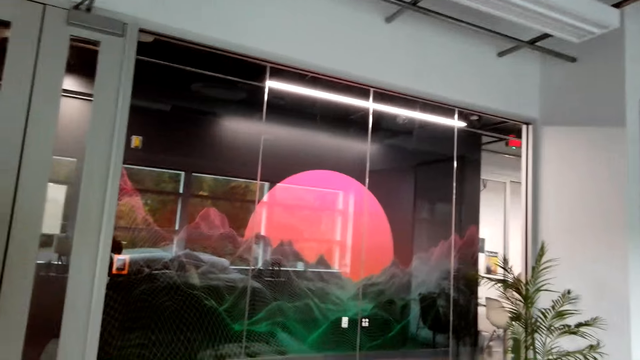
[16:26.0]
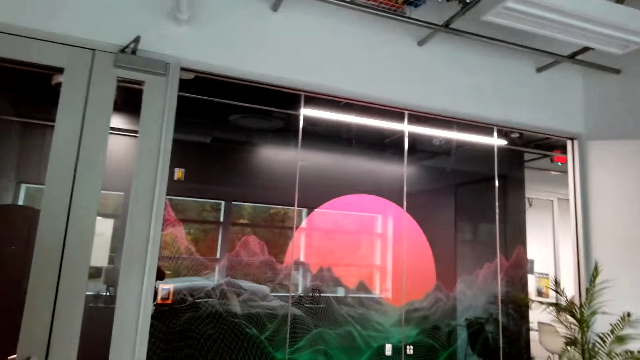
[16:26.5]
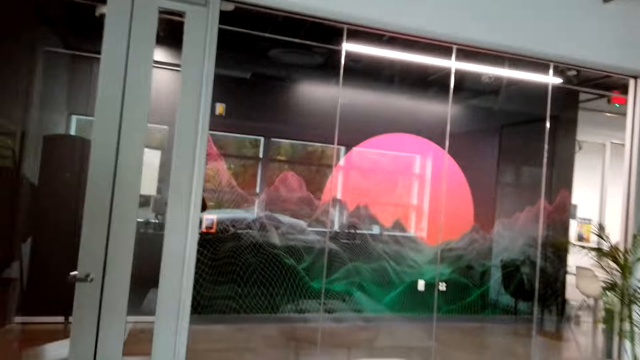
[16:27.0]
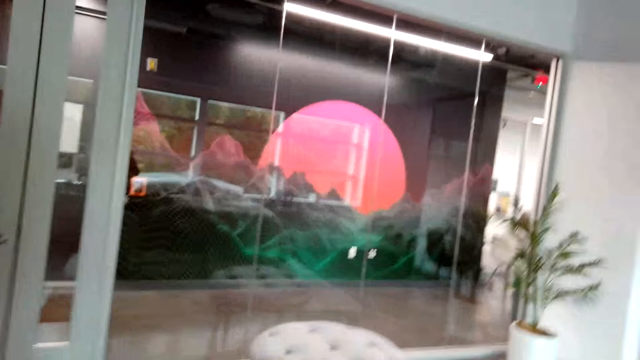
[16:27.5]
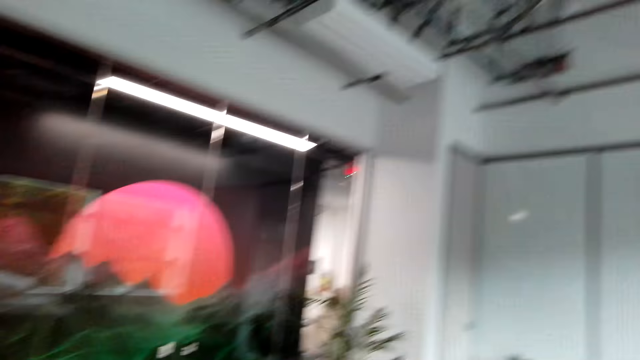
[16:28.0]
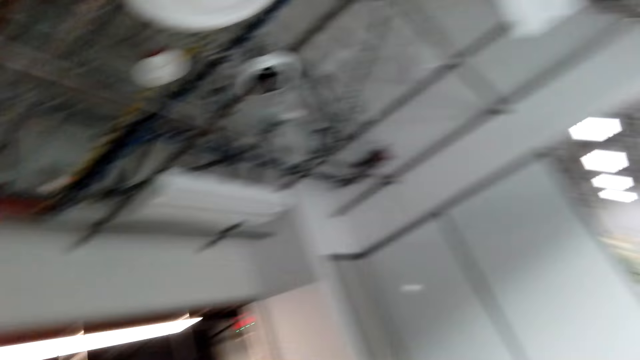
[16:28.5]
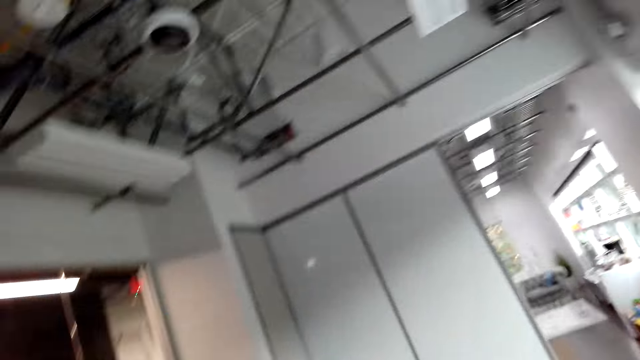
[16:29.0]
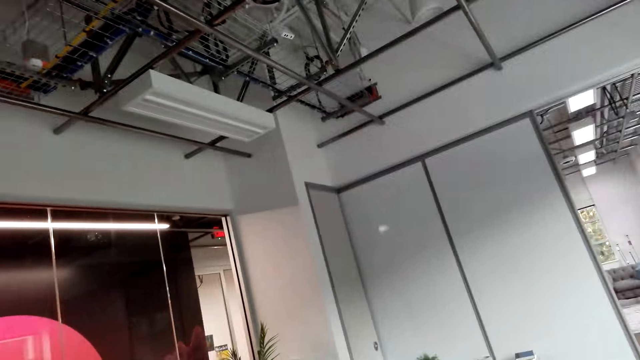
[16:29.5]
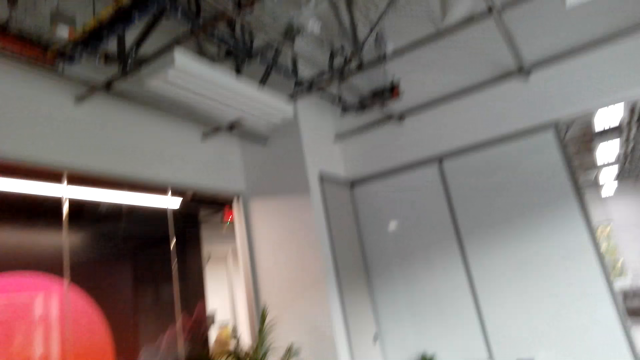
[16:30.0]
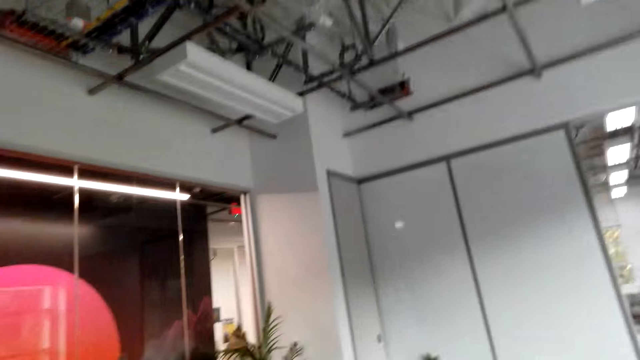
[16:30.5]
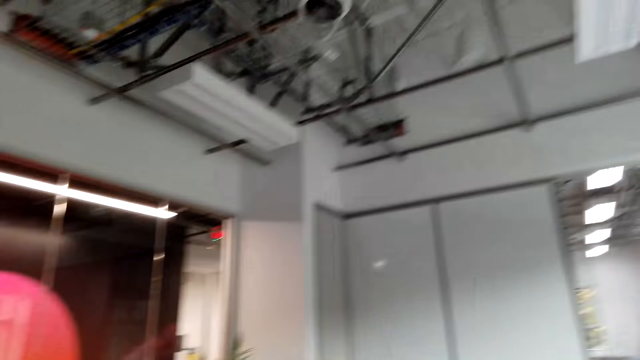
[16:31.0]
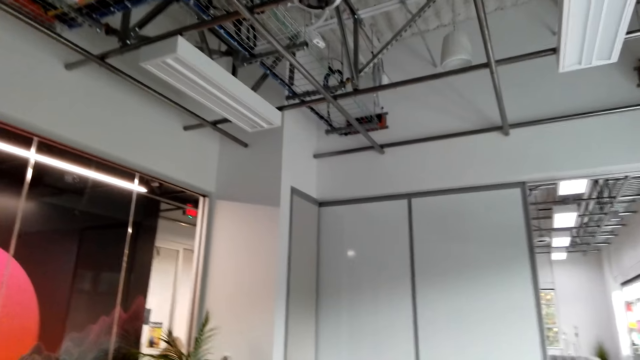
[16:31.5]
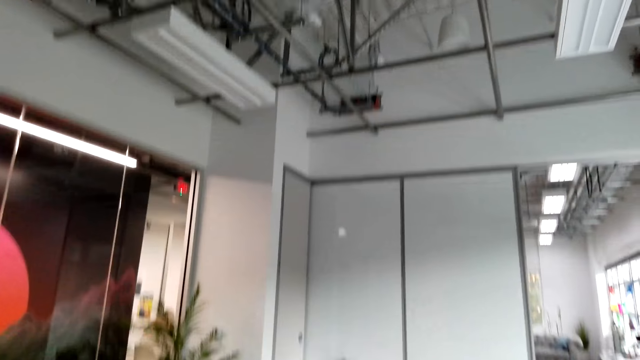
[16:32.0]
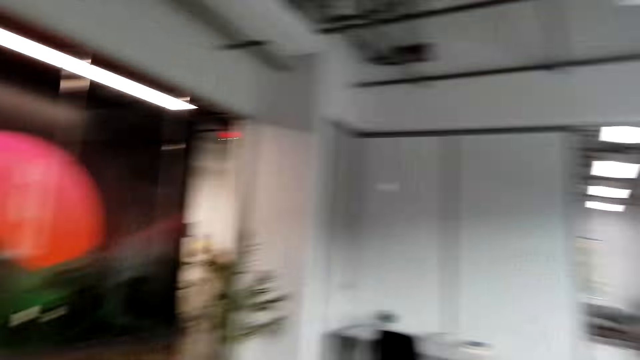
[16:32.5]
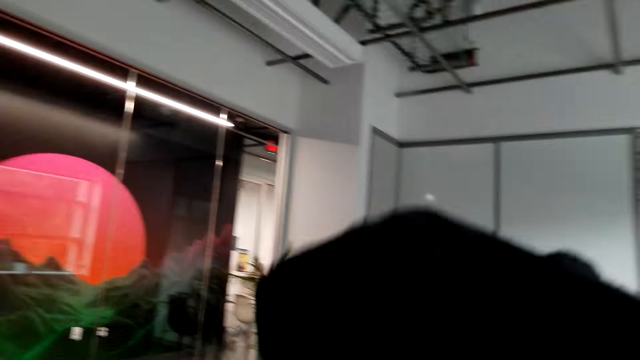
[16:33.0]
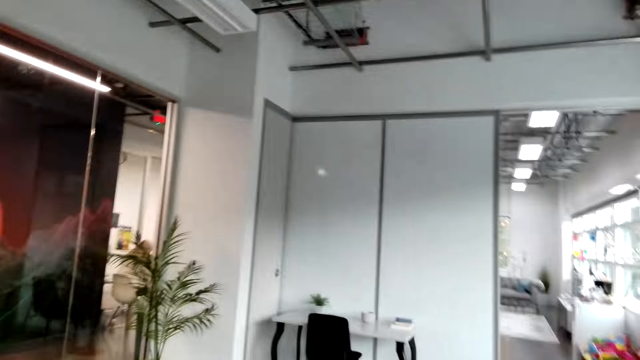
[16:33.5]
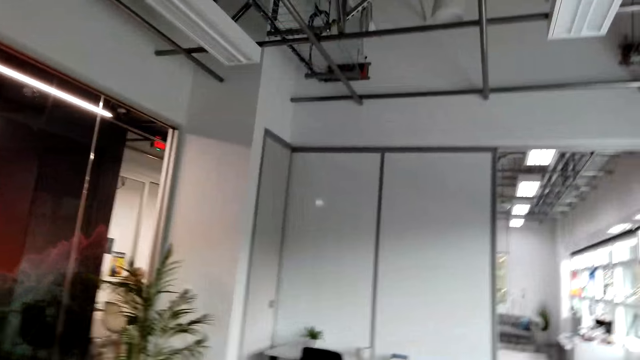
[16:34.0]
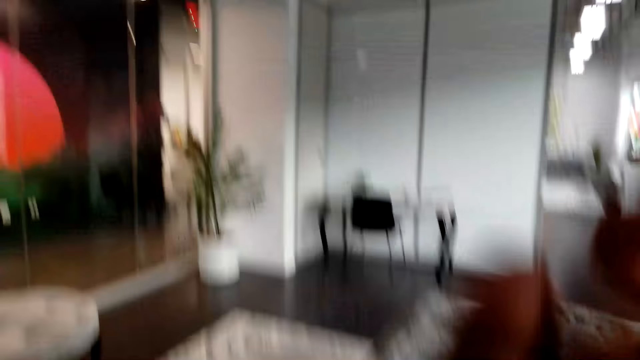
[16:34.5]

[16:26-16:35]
The camera wearer moves around. They adjust the camera.

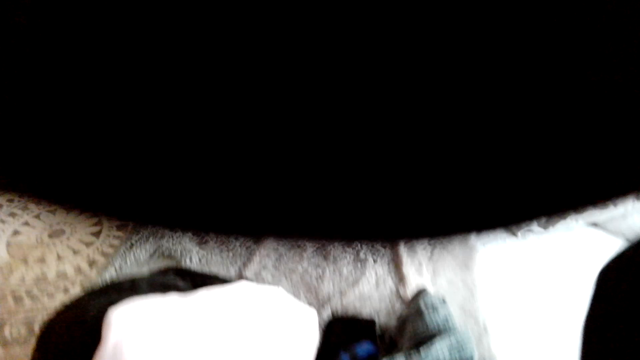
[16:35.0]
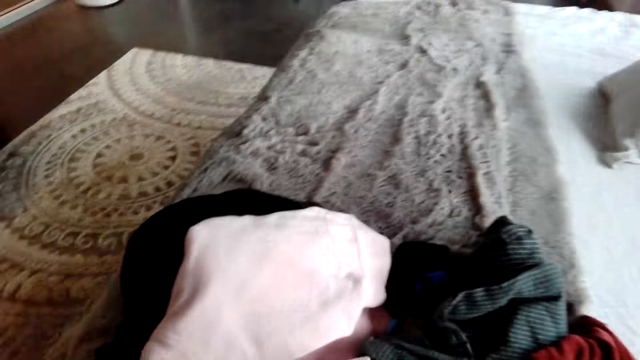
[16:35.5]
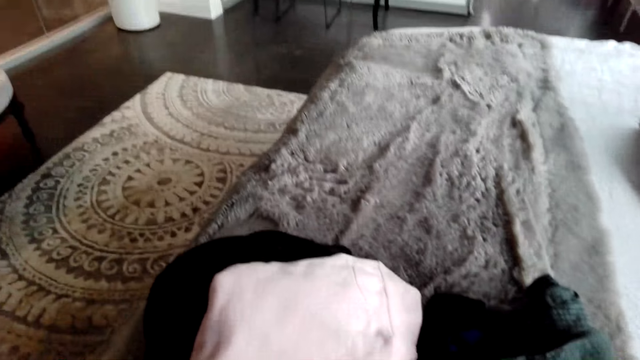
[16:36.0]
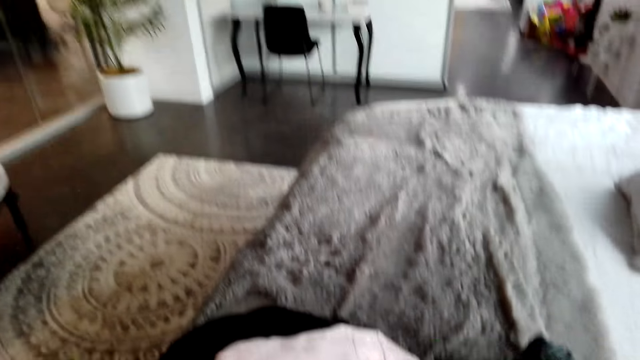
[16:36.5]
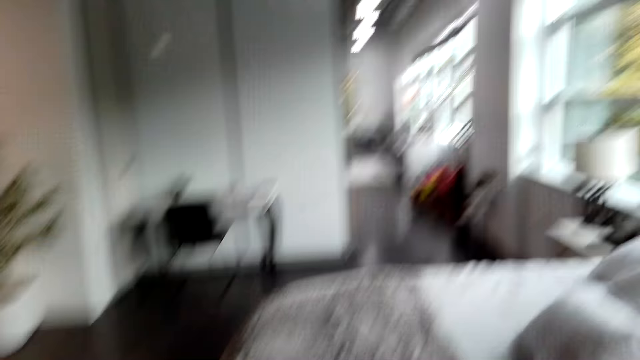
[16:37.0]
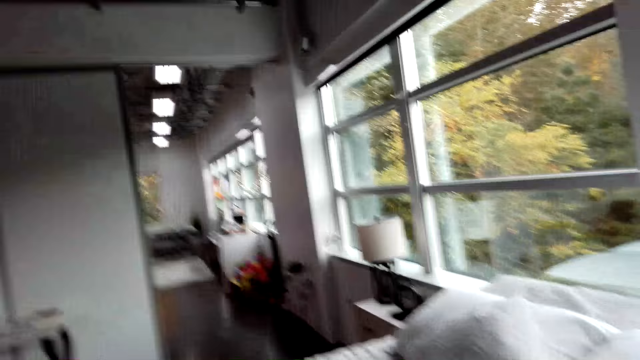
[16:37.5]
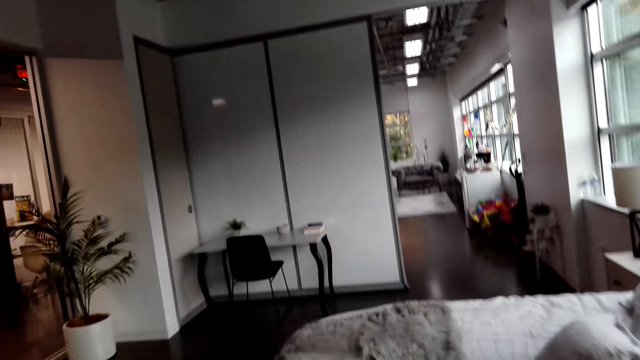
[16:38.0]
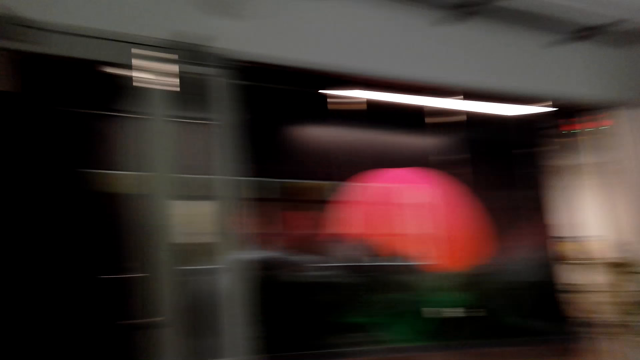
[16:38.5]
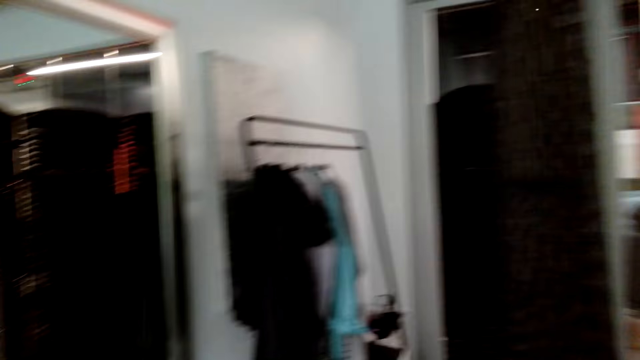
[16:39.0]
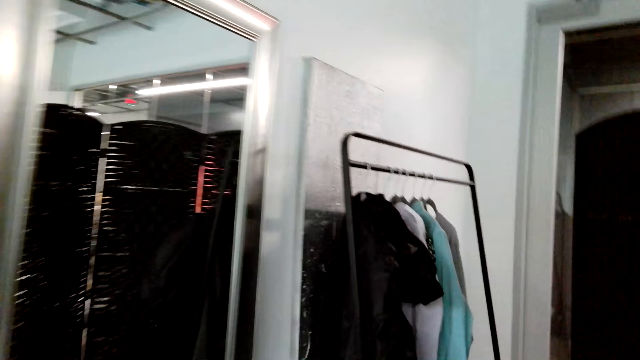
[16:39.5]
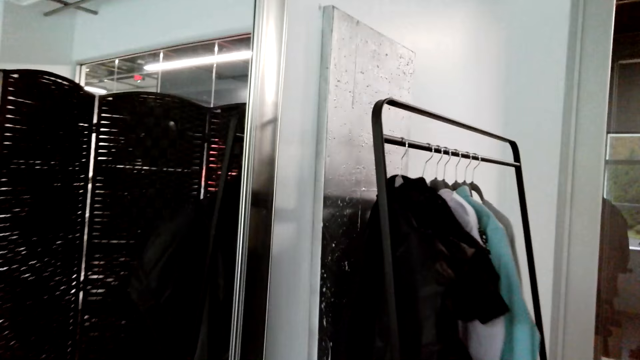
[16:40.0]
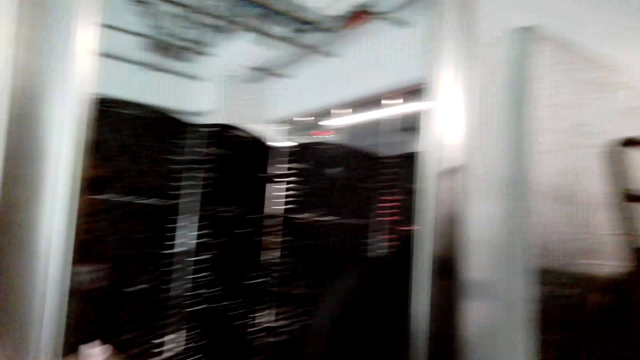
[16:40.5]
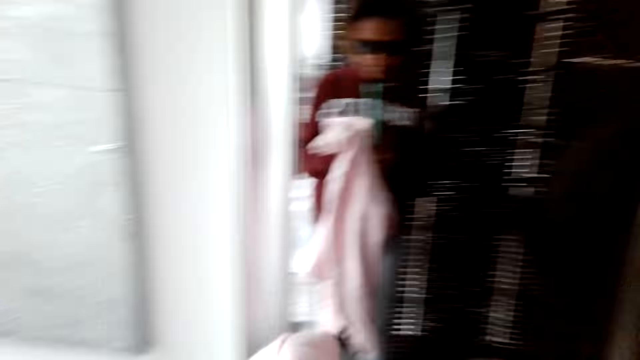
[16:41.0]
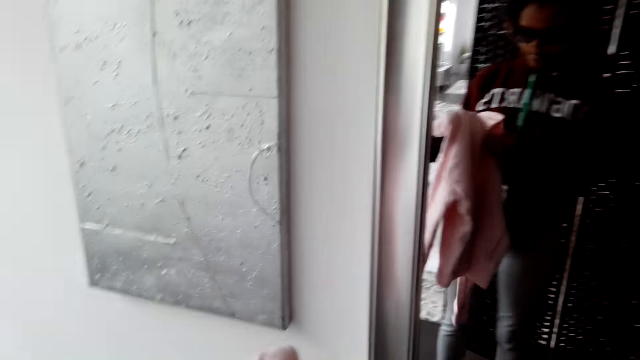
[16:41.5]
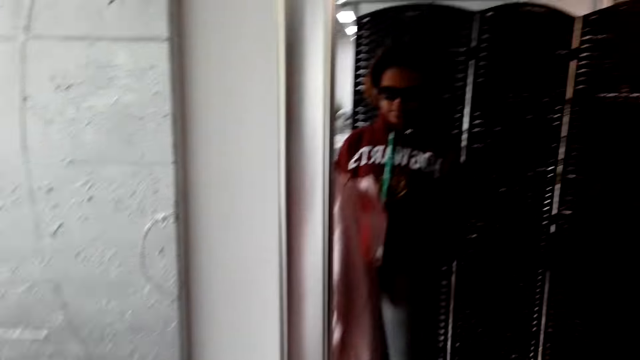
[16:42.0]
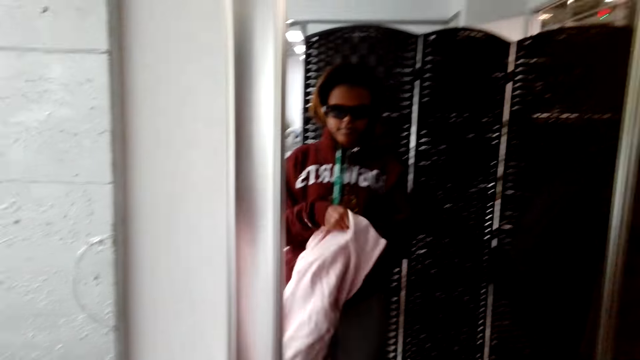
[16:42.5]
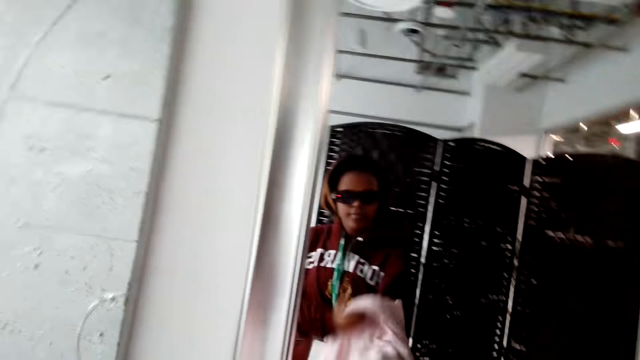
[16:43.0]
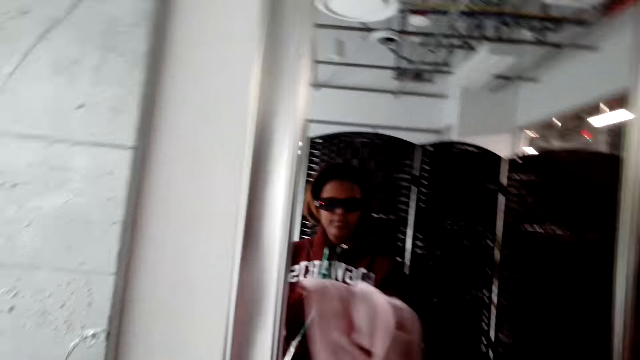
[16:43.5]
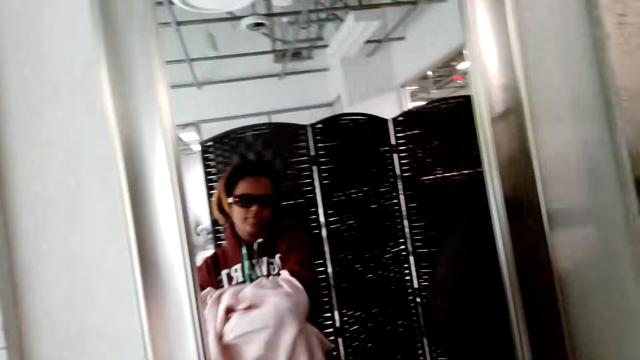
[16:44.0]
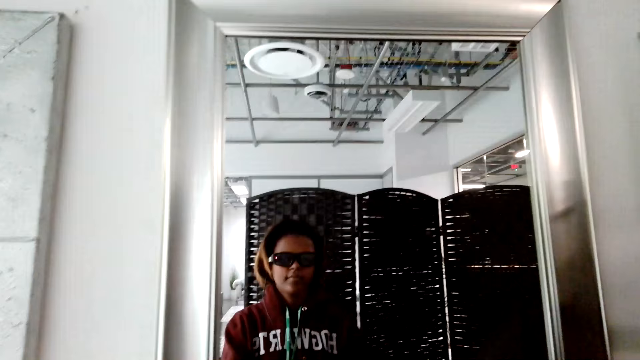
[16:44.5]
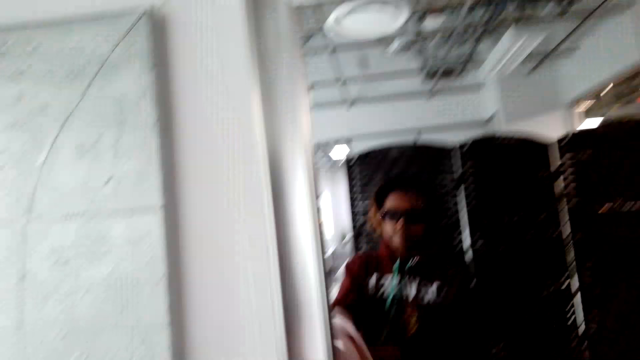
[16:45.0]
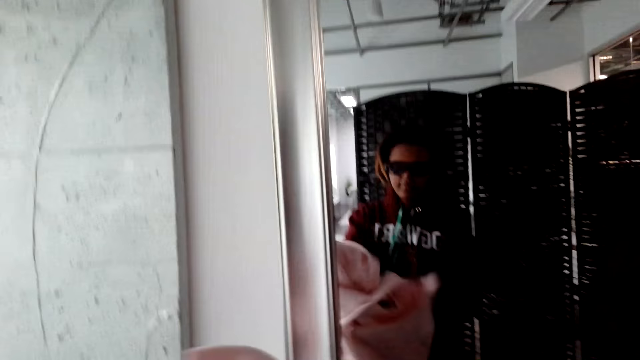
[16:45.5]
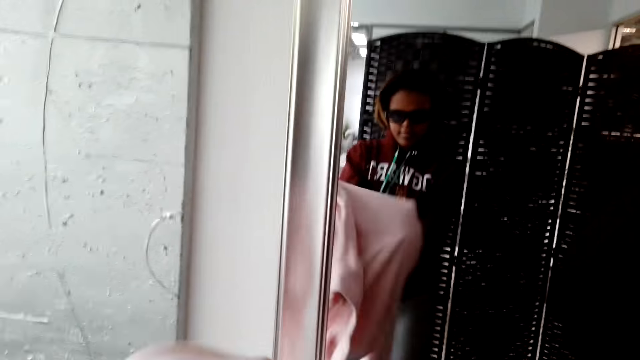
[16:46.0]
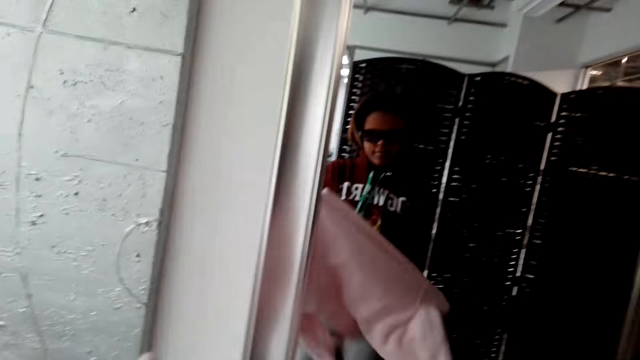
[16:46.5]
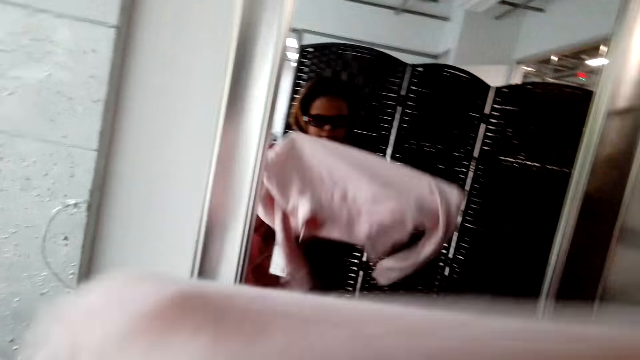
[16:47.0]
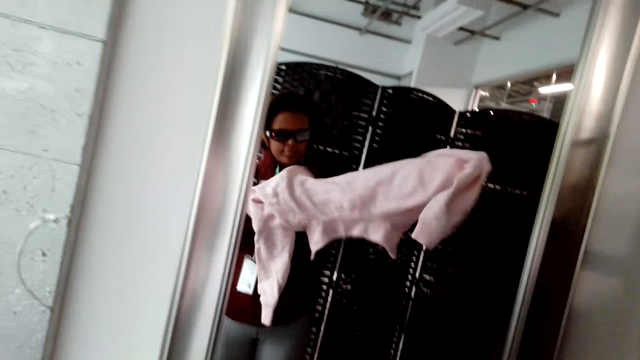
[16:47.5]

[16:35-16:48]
The camera wearer lifts the sweater. They look around, move around and step forward. They put on the cloth. They stand at the mirror. They adjust the sweater.
